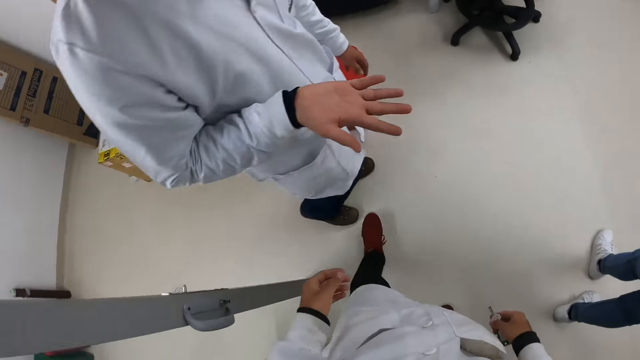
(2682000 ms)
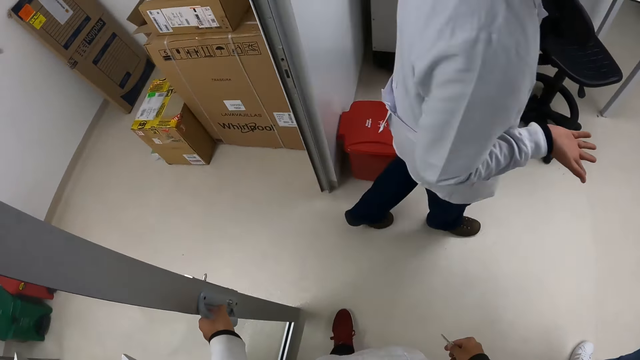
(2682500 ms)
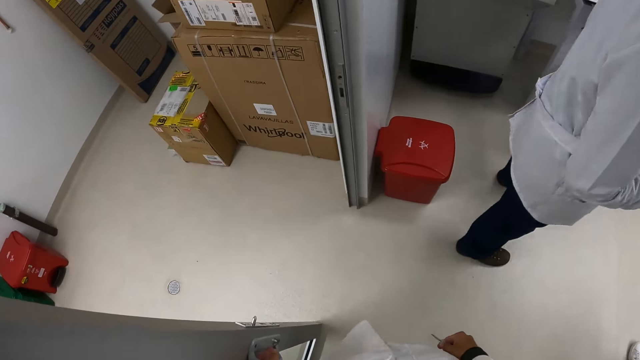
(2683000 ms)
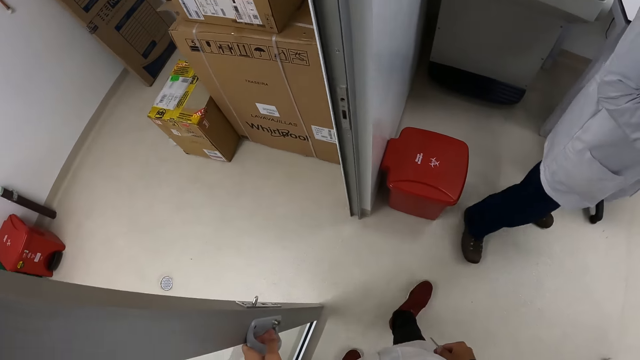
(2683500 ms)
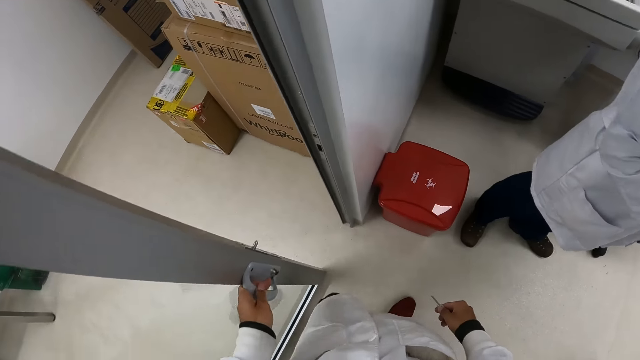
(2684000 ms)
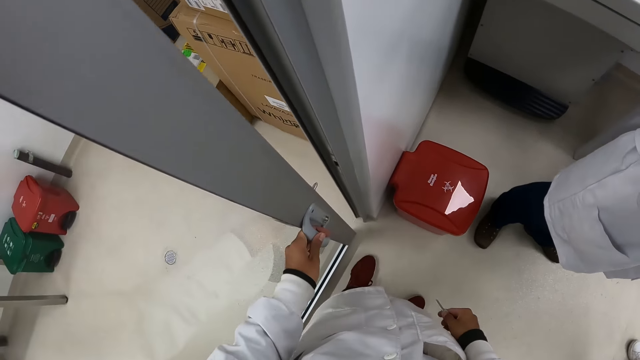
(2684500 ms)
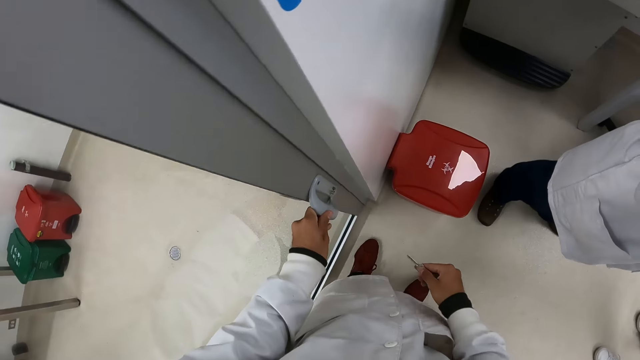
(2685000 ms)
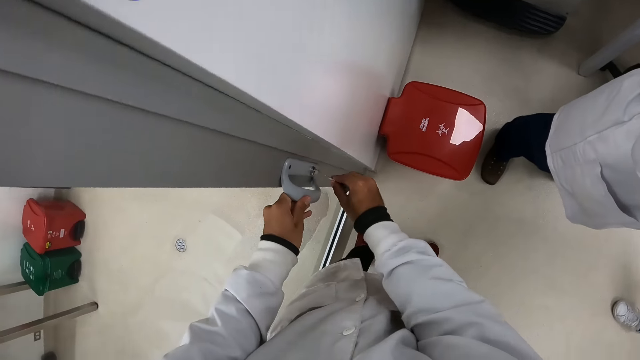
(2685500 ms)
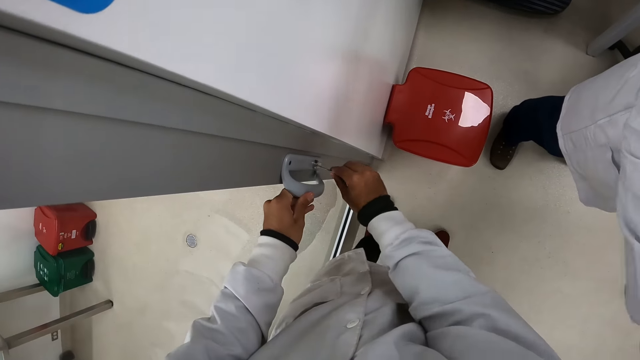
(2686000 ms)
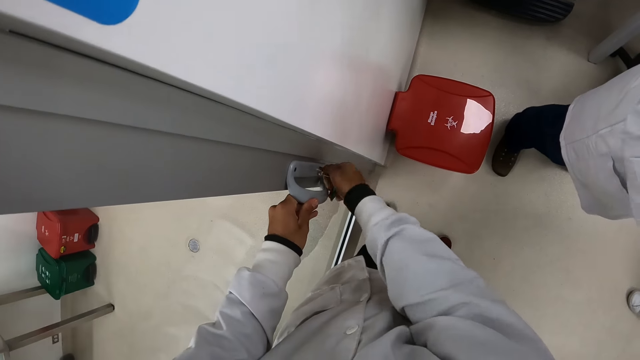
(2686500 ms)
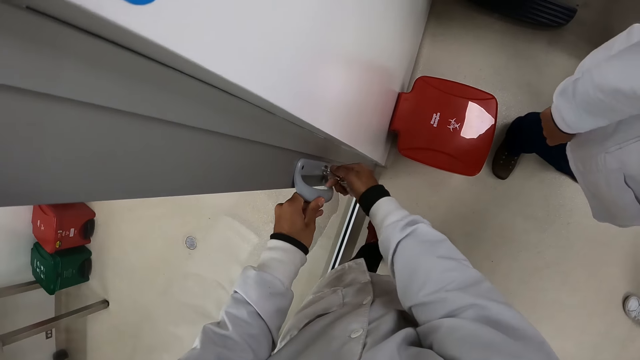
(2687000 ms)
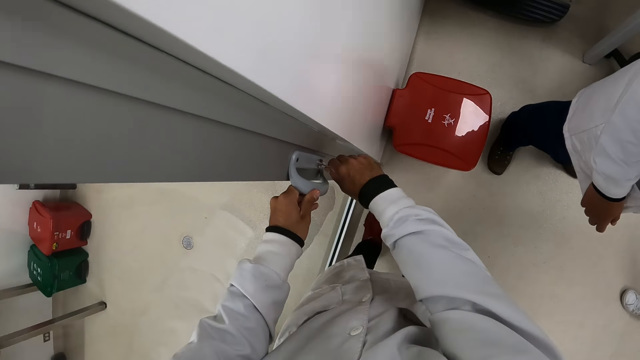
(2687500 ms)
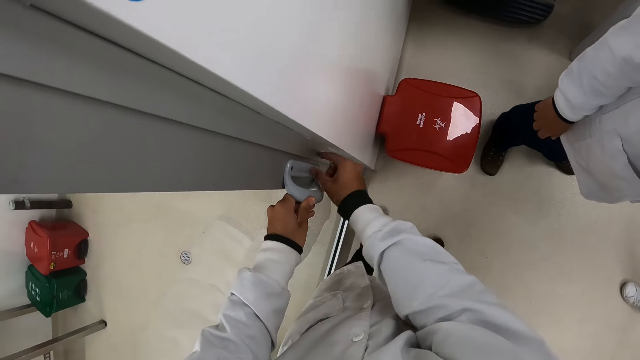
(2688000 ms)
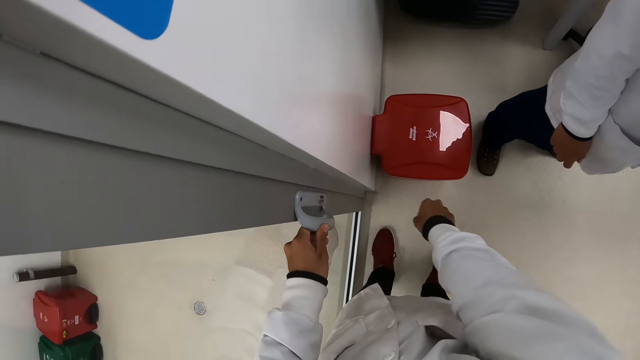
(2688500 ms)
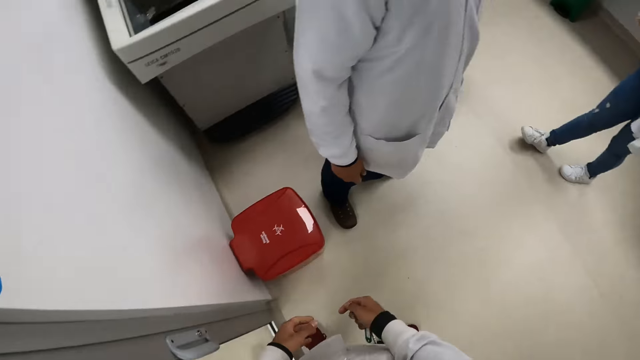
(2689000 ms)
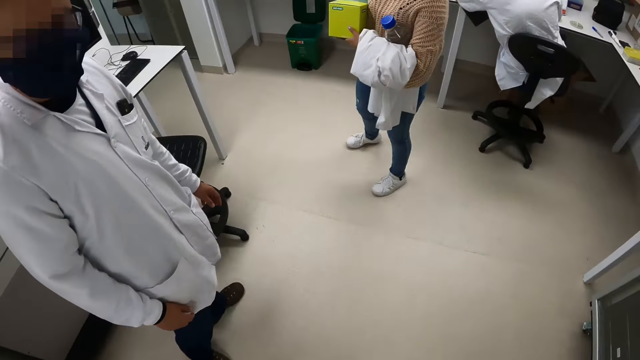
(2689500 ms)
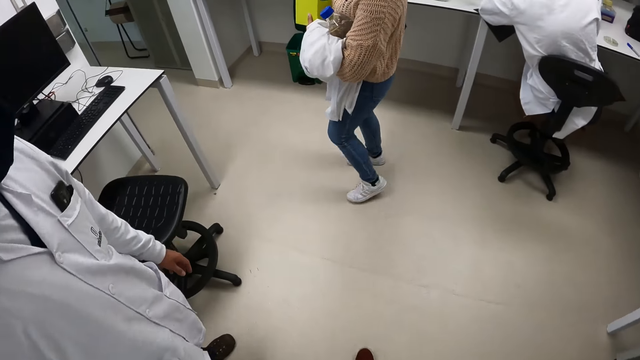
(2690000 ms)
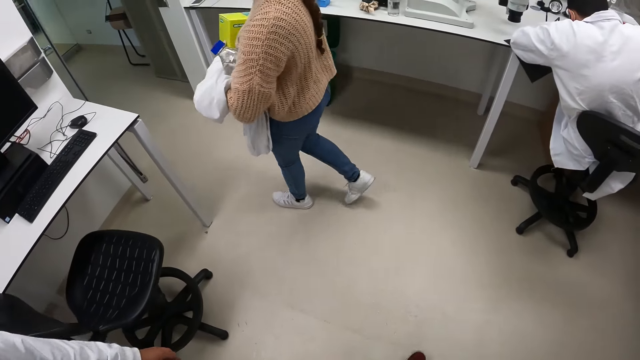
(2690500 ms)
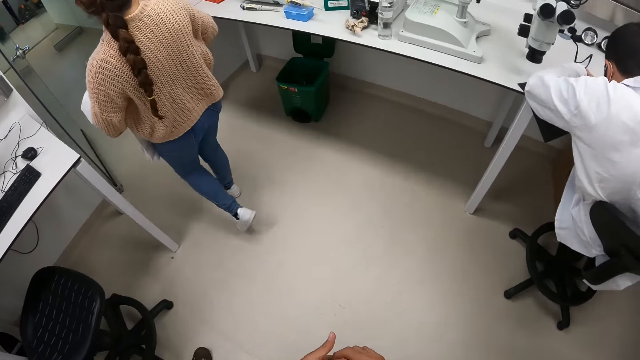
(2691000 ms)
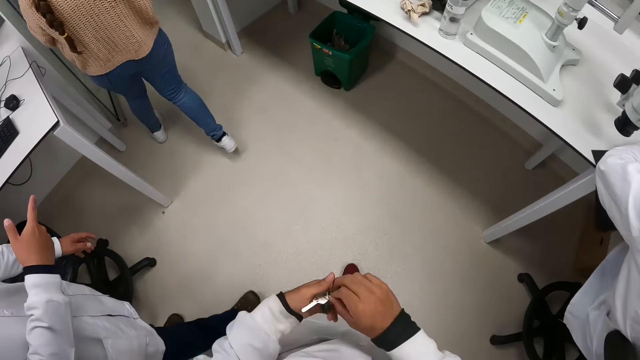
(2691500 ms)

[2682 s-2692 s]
The camera wearer holds the bunch of keys with his right hand. He closes the door with his right hand. A person walks around. The camera wearer locks the door with the key in his right hand. The person moves a hand. The camera wearer closes the door. The person moves a hand. The camera wearer holds the bunch of keys with both hands and looks around. Another person walks around.

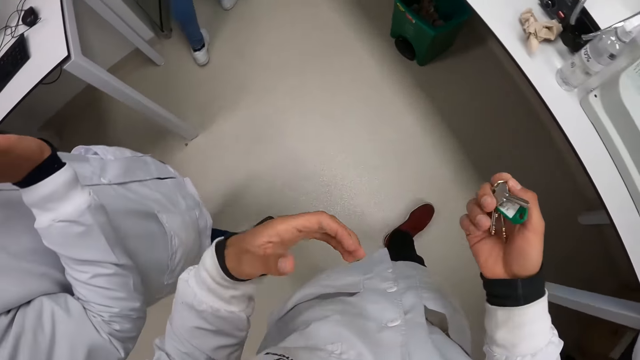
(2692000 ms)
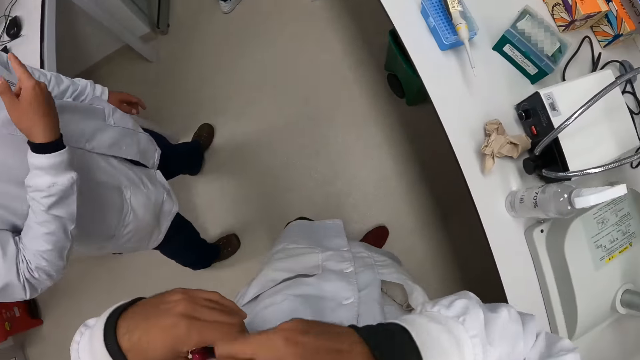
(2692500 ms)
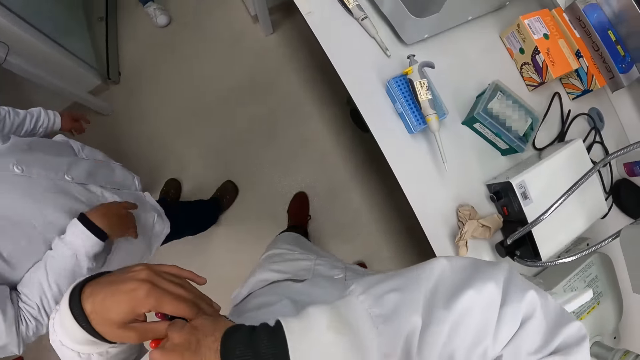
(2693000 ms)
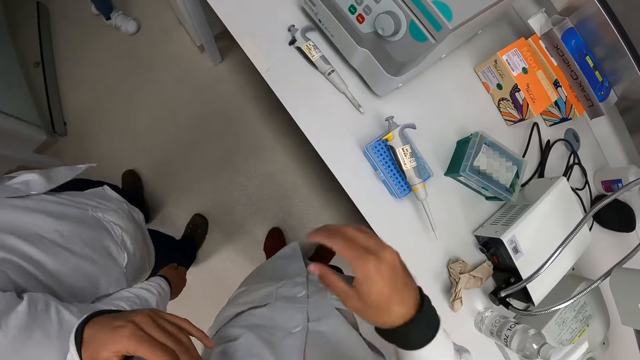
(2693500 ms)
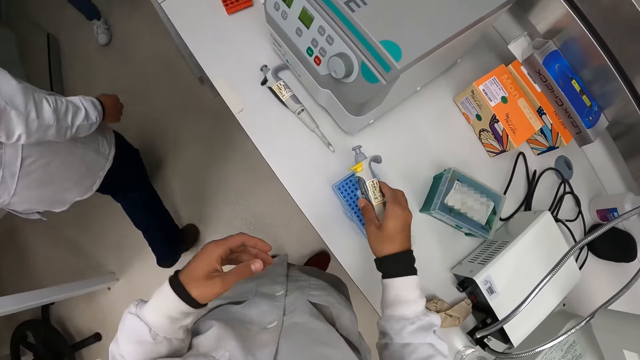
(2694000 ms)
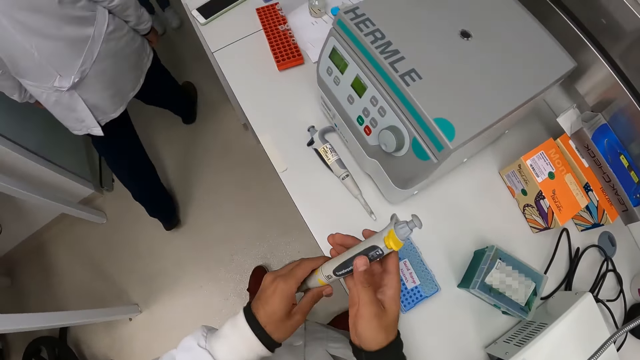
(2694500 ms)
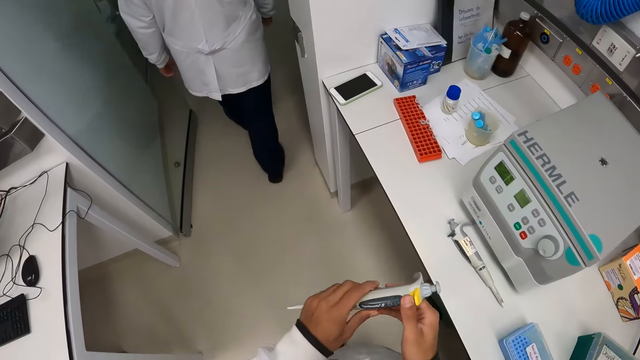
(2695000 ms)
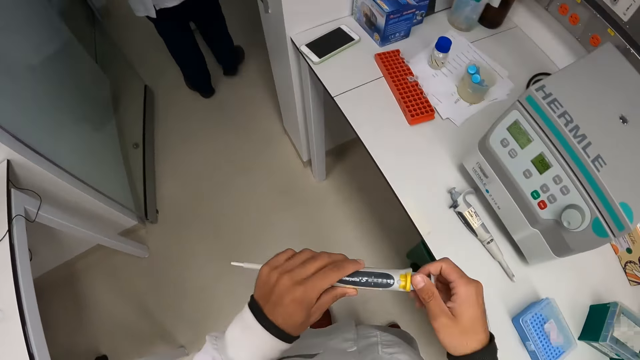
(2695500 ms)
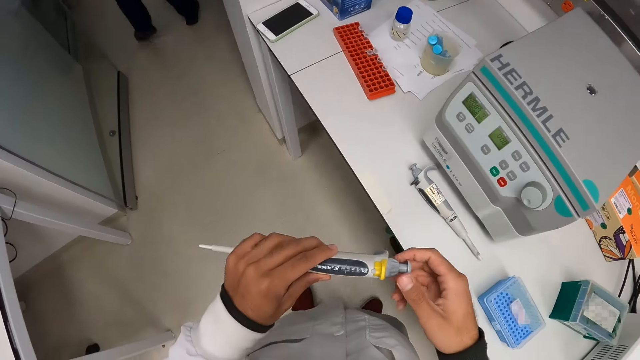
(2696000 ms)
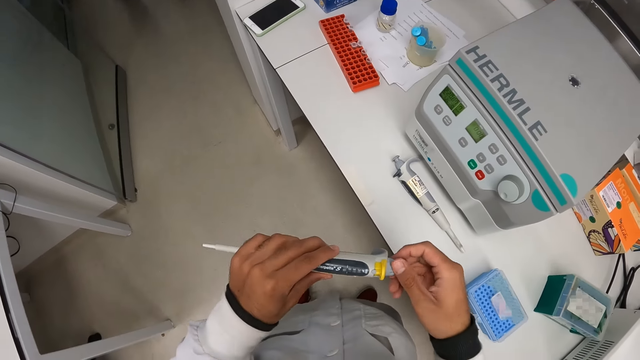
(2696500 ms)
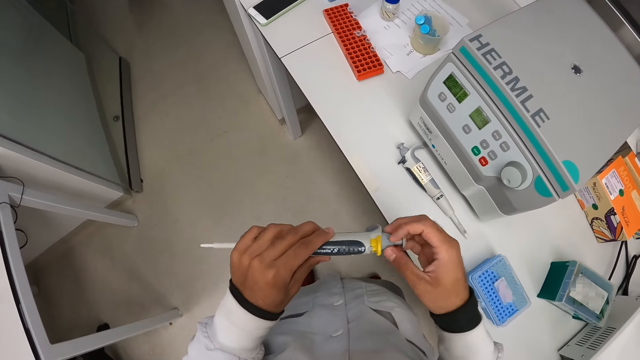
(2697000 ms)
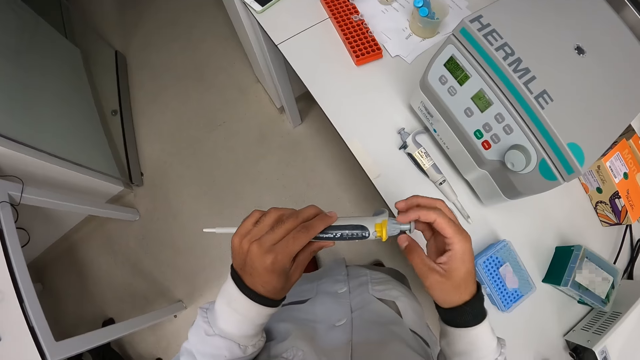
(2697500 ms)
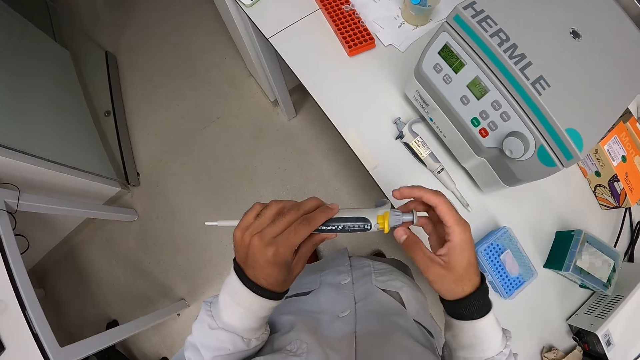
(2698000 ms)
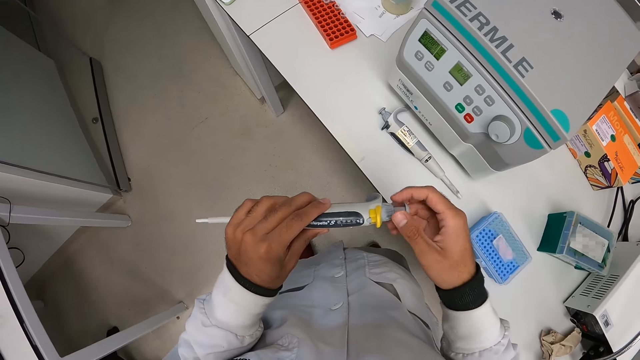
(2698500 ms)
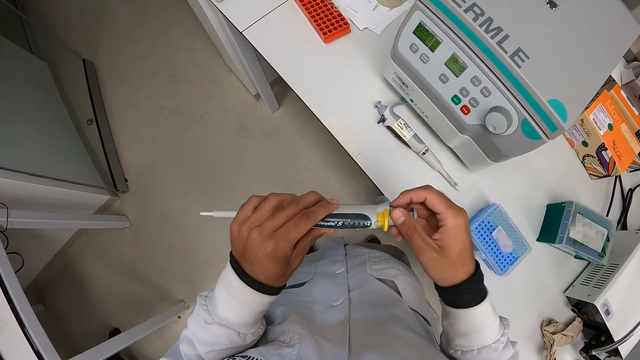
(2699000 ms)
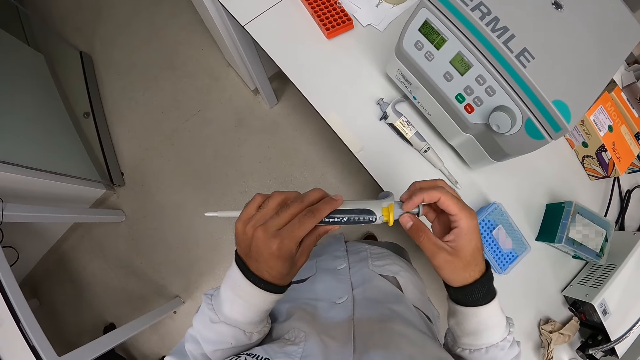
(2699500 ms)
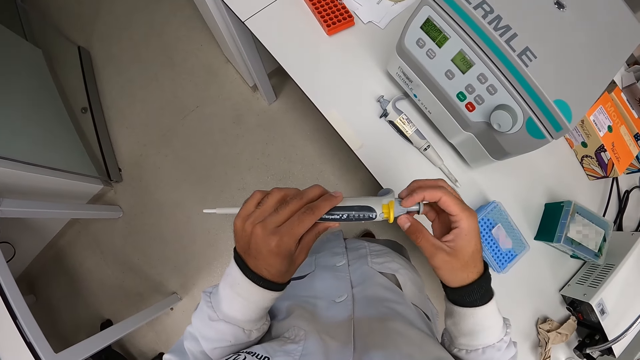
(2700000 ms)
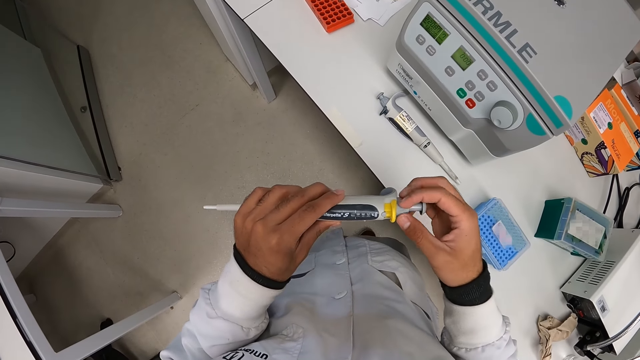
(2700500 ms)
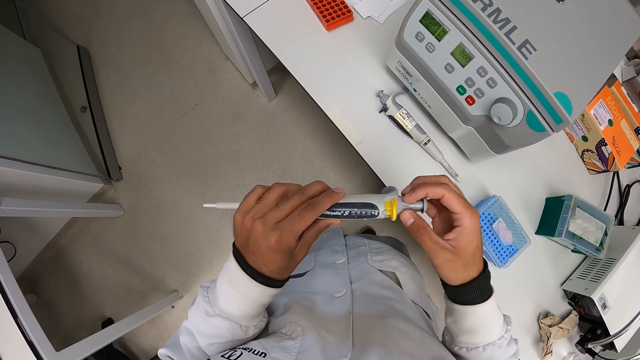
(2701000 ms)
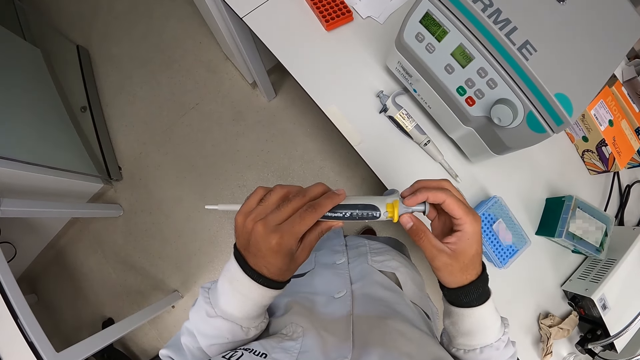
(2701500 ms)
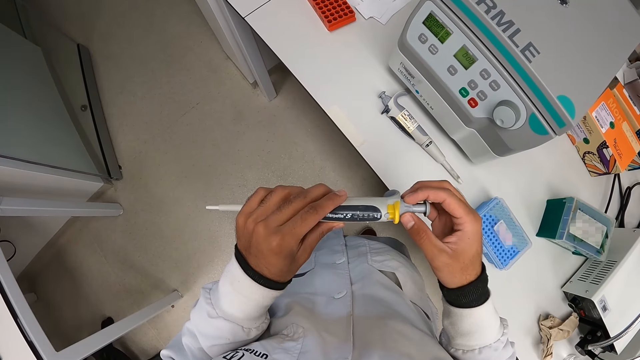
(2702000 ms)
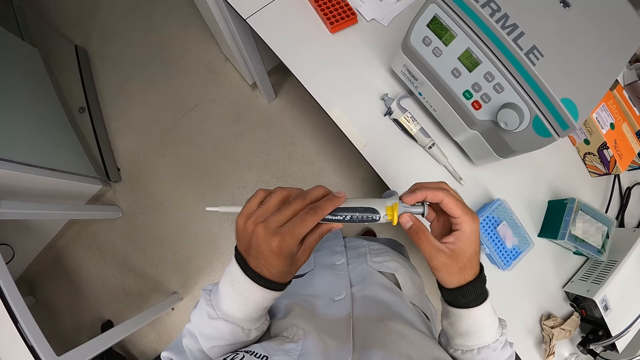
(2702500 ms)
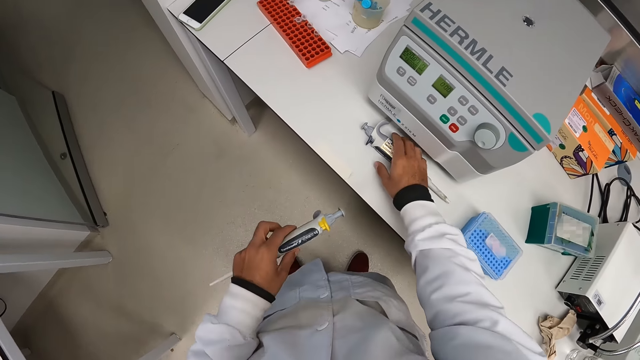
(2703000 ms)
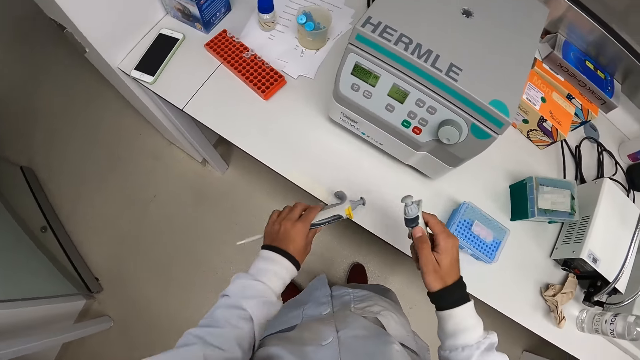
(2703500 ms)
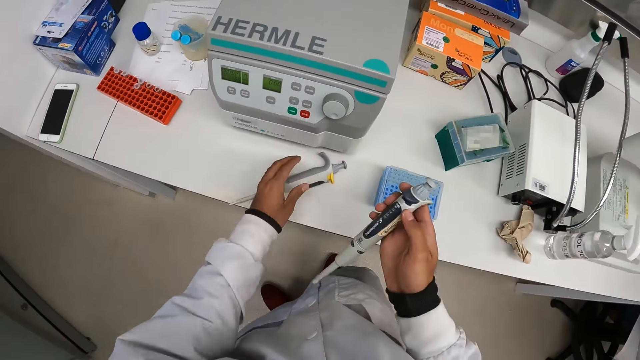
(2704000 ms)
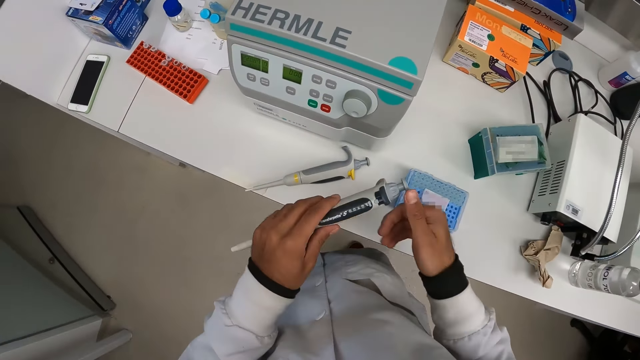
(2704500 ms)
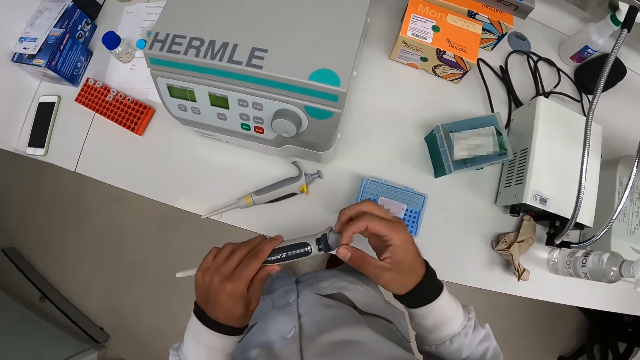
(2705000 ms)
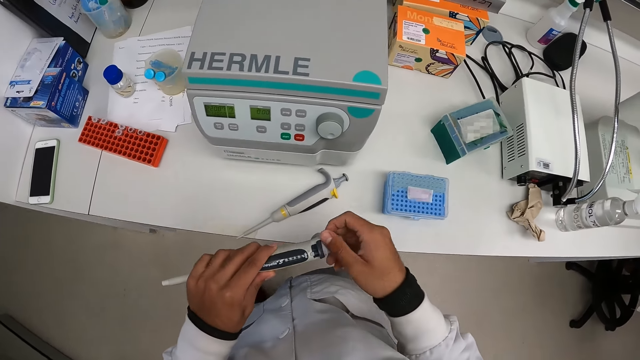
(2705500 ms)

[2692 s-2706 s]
The camera wearer holds a key. He holds the pocket of his lab coat with his left hand and drops the bunch of keys inside the pocket of his lab coat with his right hand. A person moves a hand. The camera wearer picks up the pipette from the tube holder with his right hand. The person walks around. The camera wearer holds the pipette with both hands. The person walks around. The camera wearer adjusts the pipette in his left hand with his right hand. He opens the pipette. He picks up the pipette from the table with his right hand. He drops the pipette on the table with his left hand. He passes the pipette from his right hand to his left hand. He adjusts the pipette in his left hand with his right hand. He opens the pipette.
